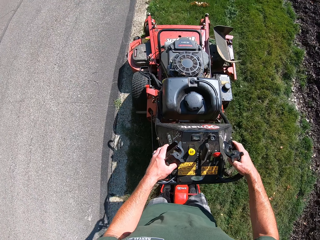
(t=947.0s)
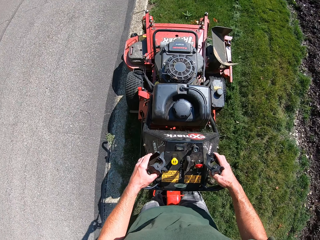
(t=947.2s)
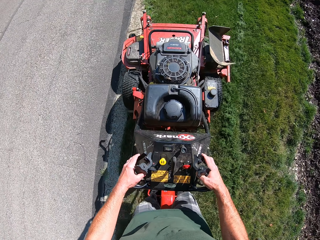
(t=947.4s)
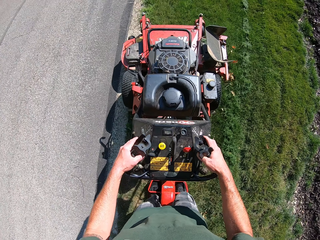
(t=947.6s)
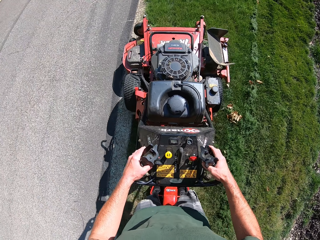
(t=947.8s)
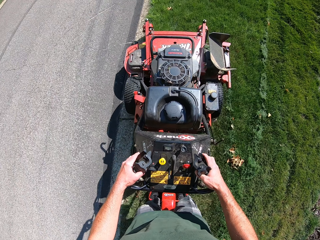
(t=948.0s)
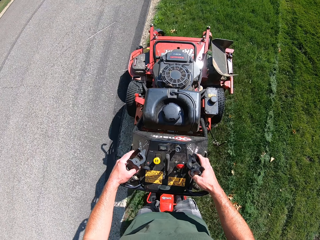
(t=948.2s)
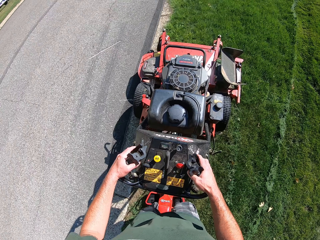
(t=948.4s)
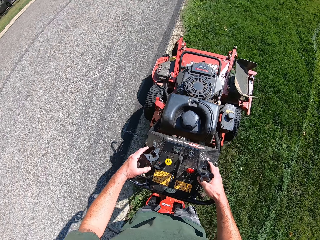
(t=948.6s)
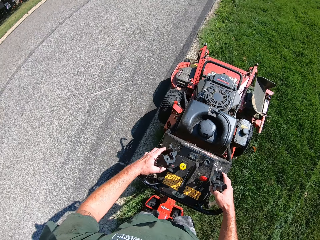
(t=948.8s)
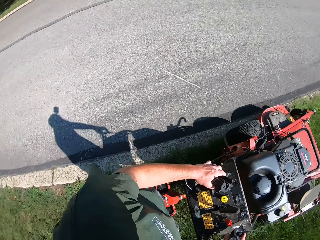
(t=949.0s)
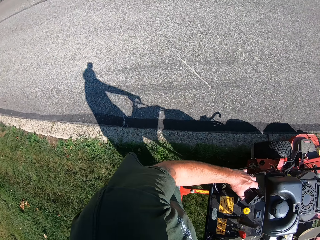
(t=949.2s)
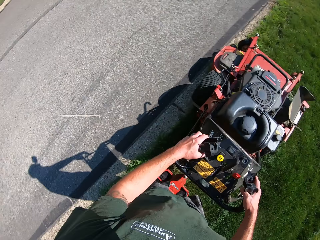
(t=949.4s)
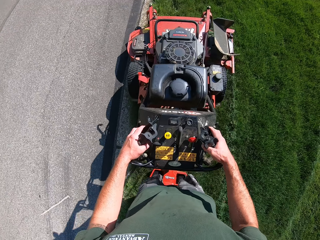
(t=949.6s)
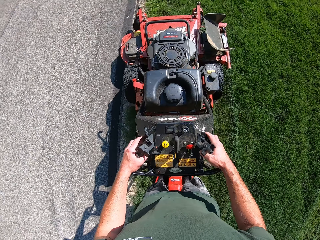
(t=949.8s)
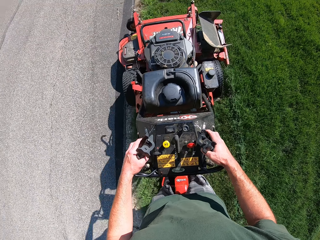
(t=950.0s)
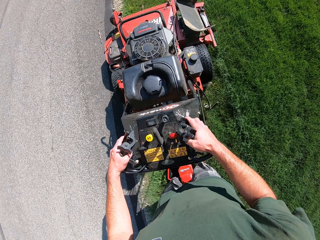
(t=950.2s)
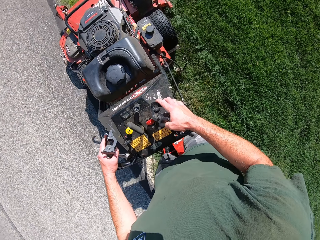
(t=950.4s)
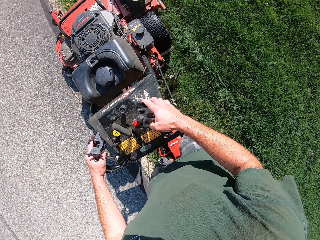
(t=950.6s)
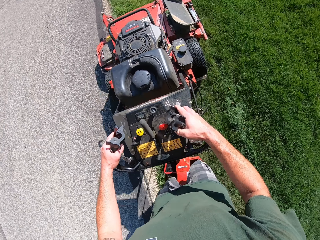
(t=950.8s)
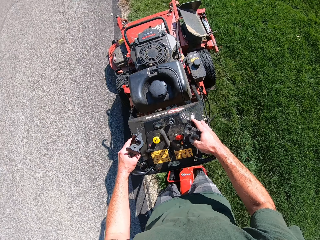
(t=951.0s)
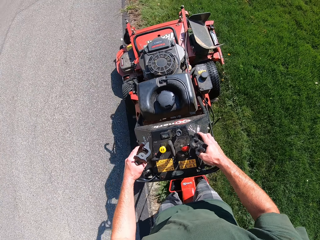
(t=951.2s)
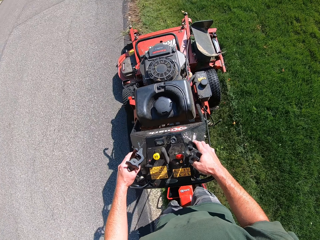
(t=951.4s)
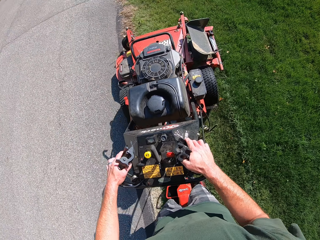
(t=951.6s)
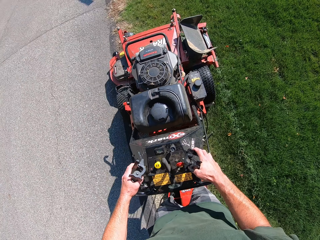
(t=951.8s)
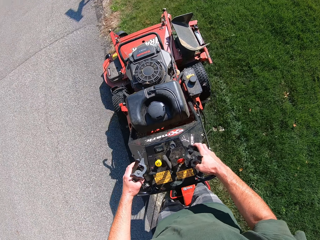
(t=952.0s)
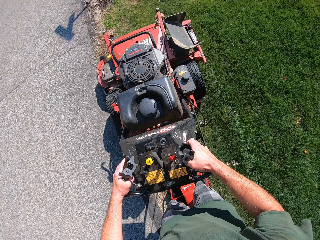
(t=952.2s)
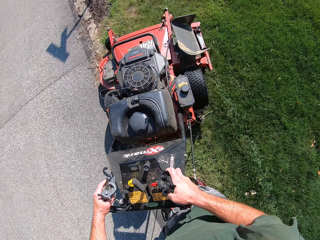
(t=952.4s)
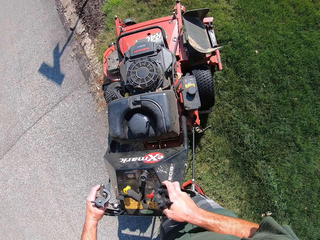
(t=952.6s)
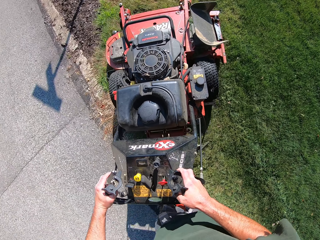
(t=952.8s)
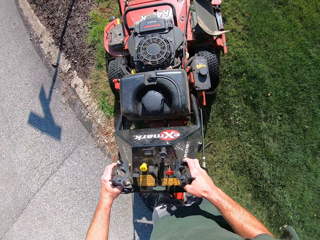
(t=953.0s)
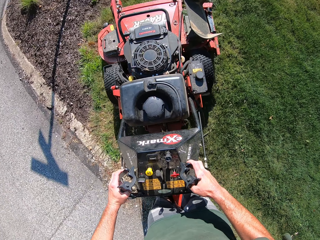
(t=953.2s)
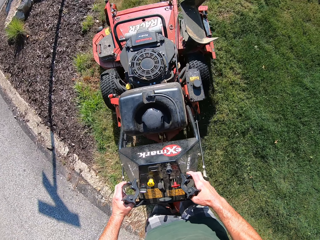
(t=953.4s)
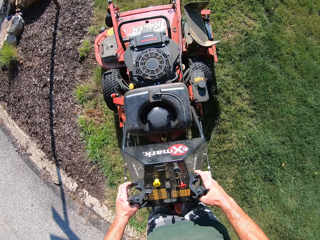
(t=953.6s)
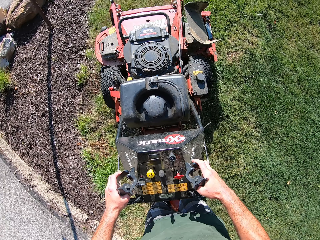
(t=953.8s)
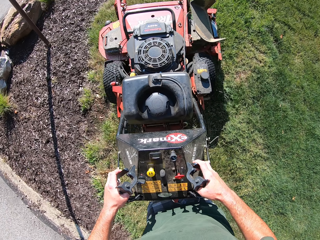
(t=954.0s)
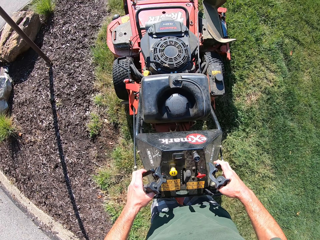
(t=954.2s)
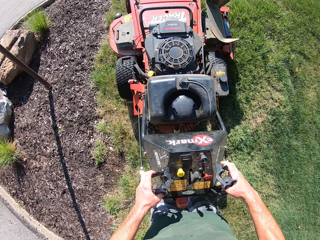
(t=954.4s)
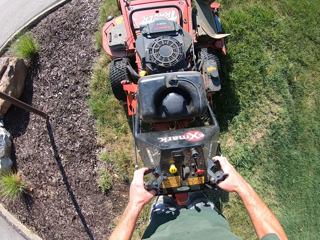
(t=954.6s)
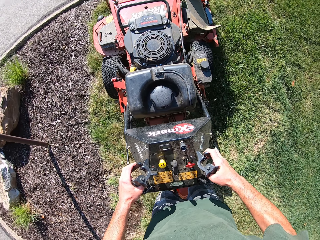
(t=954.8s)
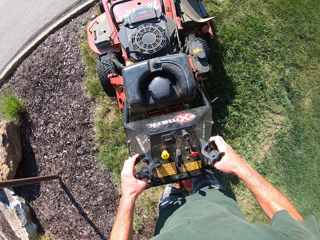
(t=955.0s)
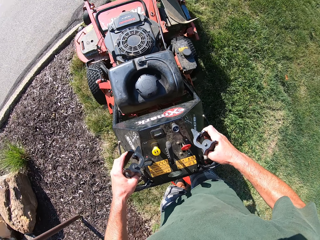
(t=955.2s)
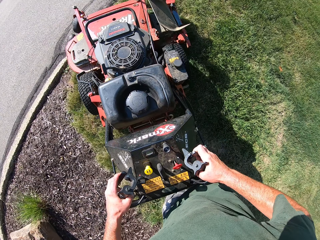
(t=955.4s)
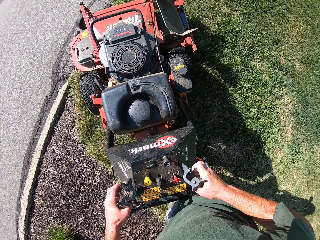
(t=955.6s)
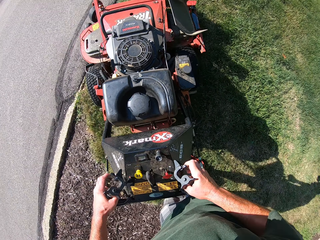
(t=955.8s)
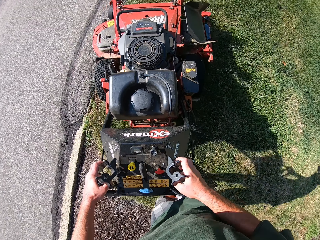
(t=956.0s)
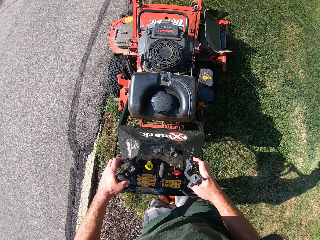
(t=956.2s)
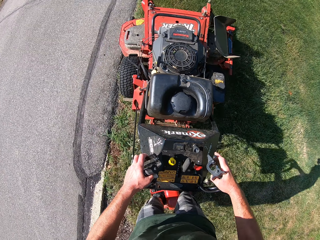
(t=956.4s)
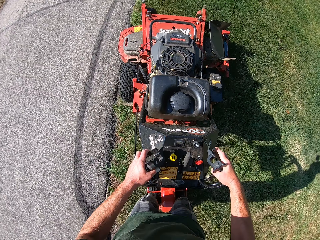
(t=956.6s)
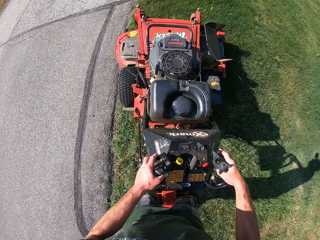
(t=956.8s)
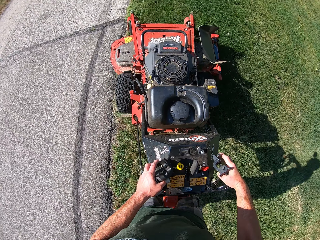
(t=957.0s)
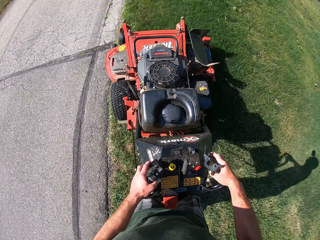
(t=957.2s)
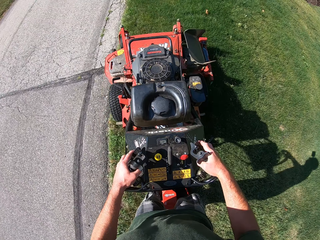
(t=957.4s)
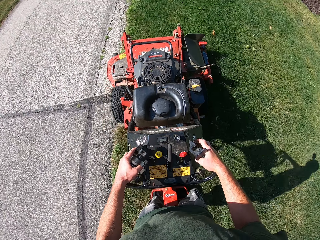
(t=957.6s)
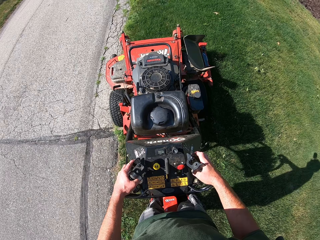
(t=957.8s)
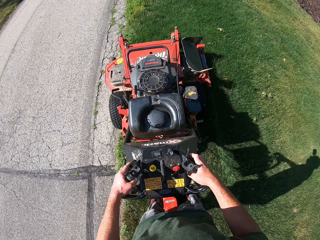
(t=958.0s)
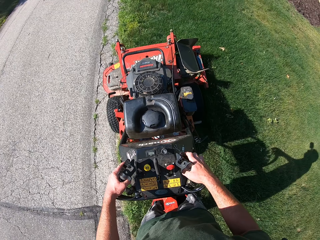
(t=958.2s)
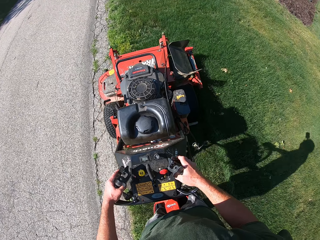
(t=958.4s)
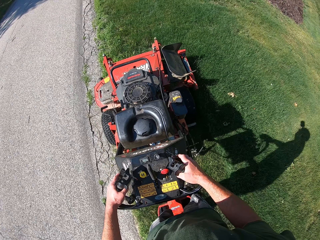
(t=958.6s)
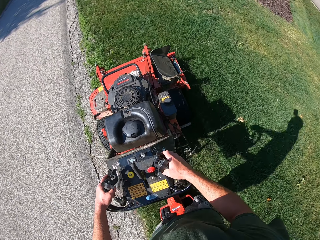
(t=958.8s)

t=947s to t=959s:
The camera wearer looks around. They cut the grass with the ride-on lawn mower on the ground. They turn right on the lawn with the lawn mower.

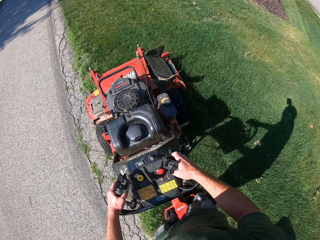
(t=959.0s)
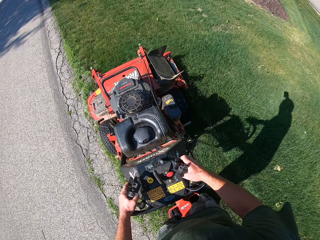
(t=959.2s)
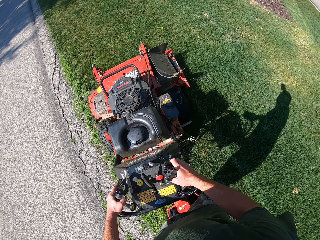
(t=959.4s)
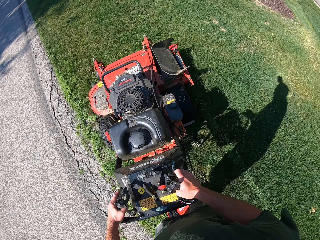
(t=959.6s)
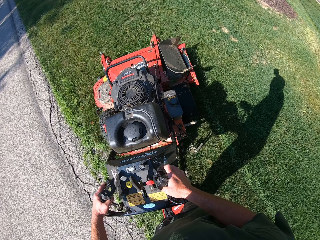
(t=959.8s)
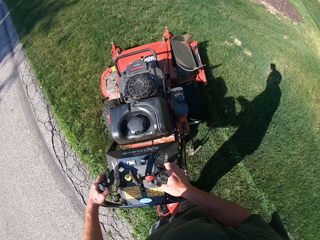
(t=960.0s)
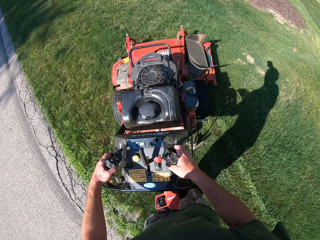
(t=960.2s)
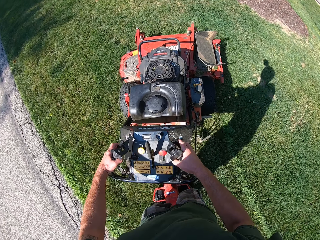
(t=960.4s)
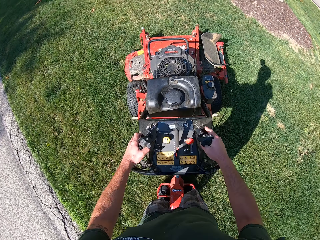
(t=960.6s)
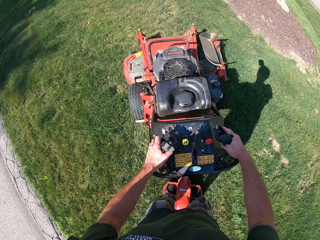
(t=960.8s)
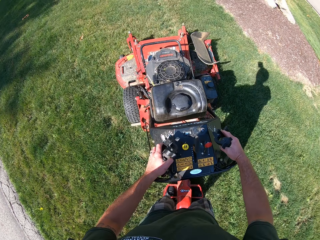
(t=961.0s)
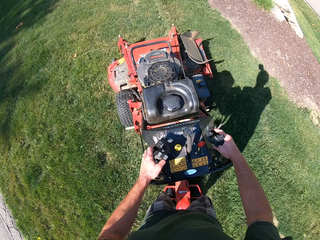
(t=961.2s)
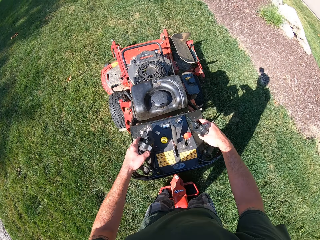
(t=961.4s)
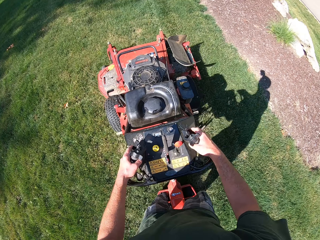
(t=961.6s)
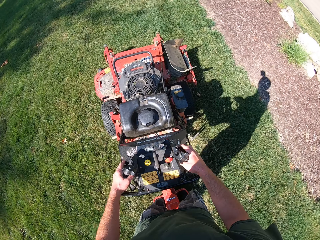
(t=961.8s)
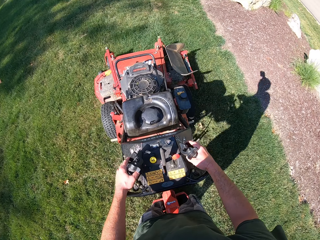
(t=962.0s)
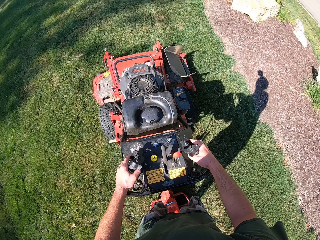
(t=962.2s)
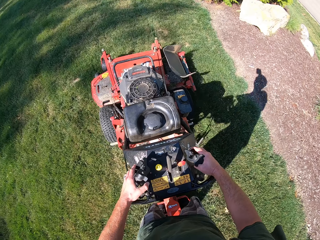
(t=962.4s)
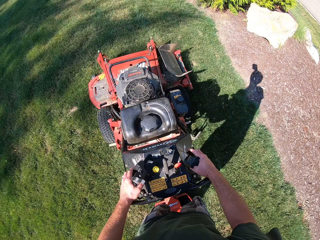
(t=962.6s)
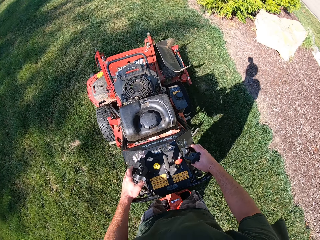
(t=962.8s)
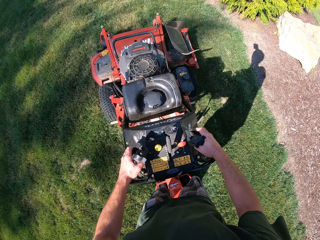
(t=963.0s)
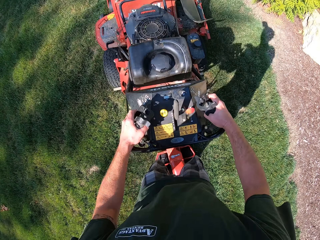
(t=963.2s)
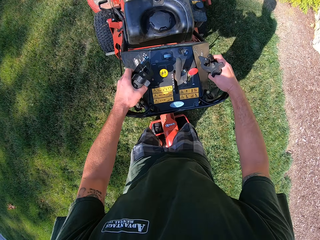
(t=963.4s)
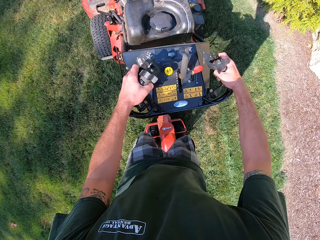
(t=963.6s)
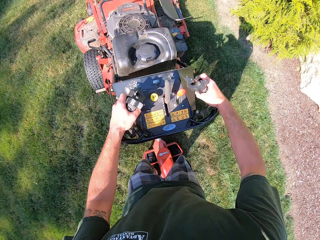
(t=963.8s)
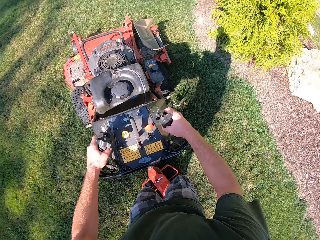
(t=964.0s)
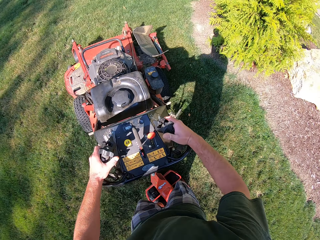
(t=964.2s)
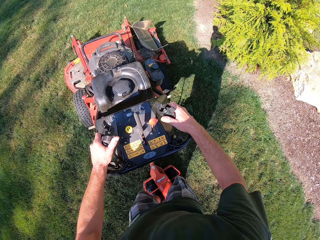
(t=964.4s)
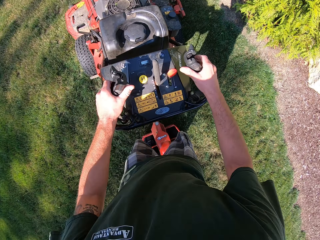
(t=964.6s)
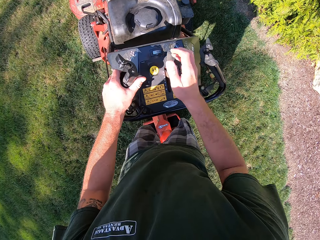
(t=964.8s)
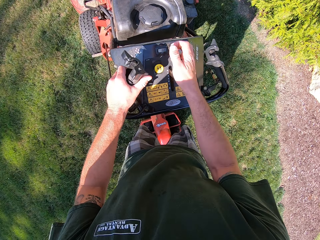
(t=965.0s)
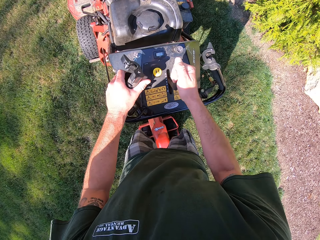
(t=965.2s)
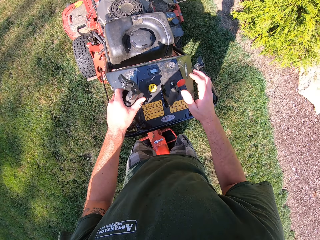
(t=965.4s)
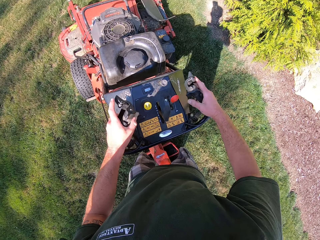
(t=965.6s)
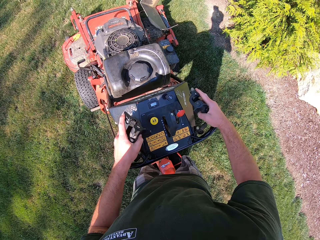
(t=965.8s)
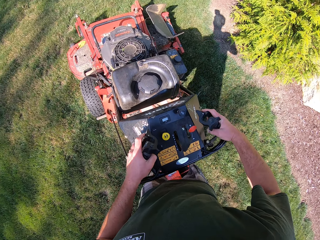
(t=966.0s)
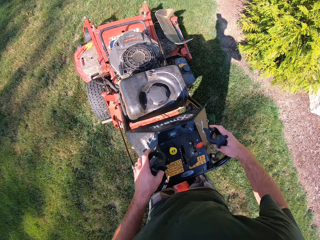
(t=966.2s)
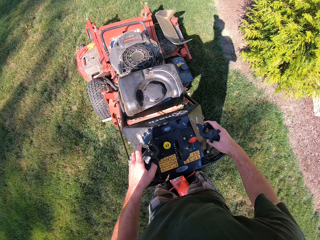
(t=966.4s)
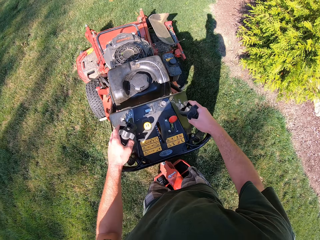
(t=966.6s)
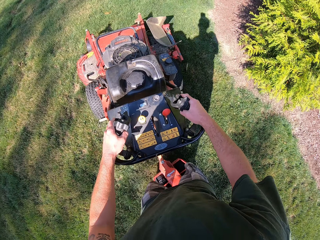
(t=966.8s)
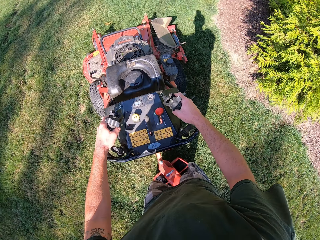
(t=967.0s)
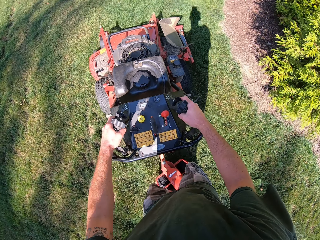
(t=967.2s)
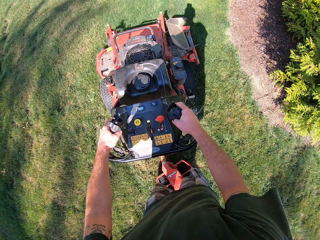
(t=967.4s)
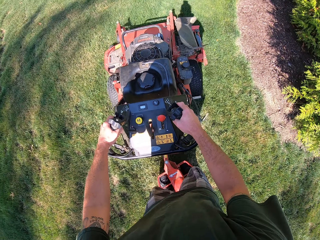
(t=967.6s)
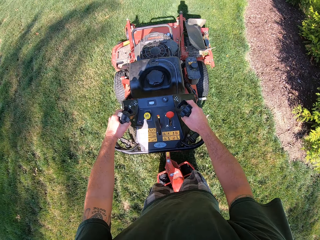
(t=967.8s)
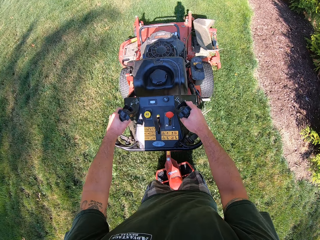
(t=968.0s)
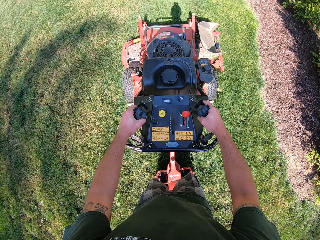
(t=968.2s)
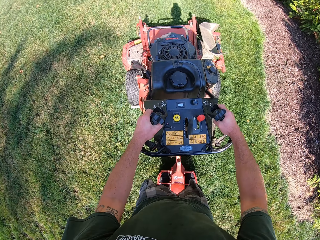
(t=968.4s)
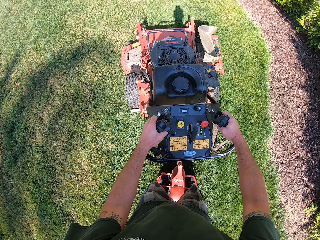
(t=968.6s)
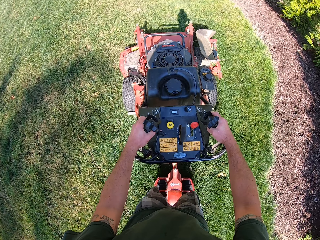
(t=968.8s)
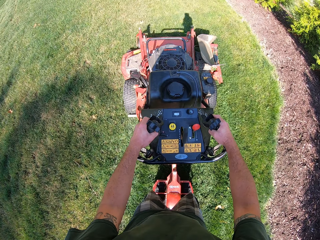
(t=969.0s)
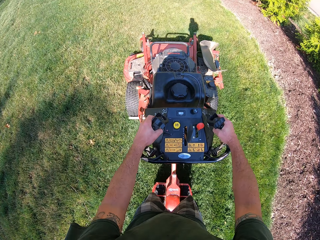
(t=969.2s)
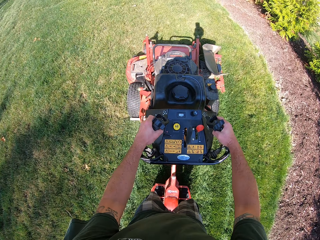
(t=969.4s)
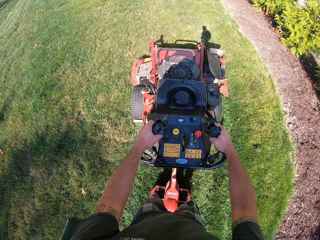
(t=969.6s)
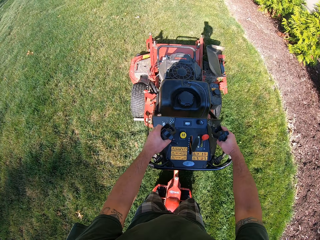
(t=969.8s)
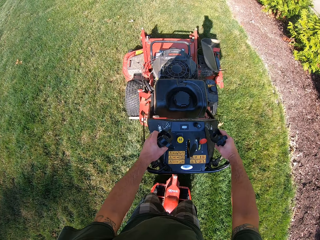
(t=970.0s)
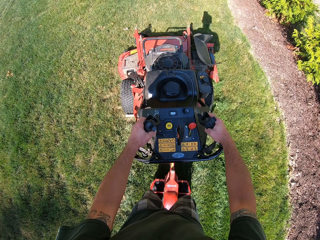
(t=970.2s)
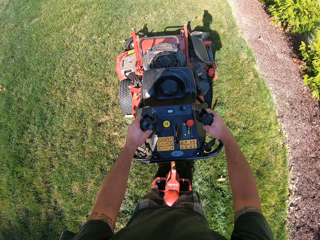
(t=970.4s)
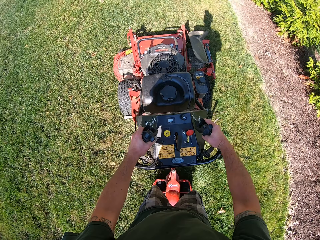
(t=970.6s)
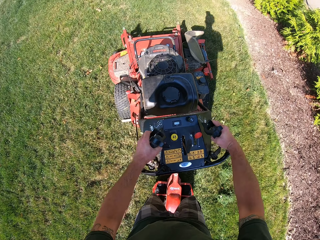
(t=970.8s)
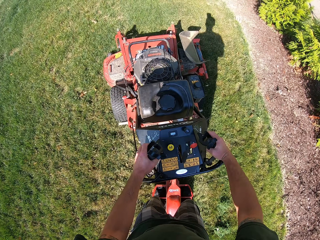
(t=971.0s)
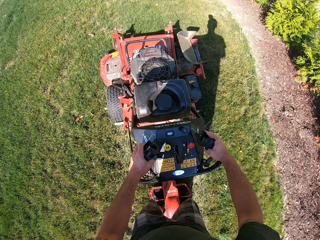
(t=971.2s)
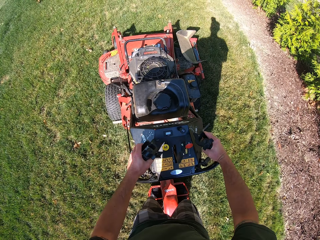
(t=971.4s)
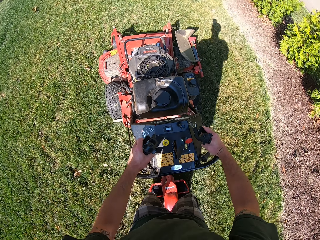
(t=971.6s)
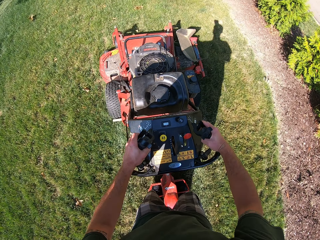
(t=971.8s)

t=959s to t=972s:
The camera wearer pulls the gear of the lawn mower with her right hand. They stop the ride-on lawn mower. They grab the steering handle of the lawn mower with his right hand. They drive the lawn mower on the lawn and press the lever on the steering handle of the lawn mower with both hands. They cut the grasses with the ride-on lawn mower on the ground.
